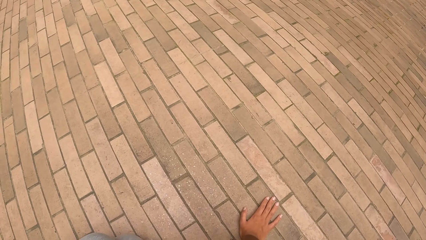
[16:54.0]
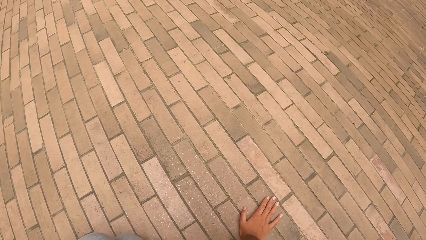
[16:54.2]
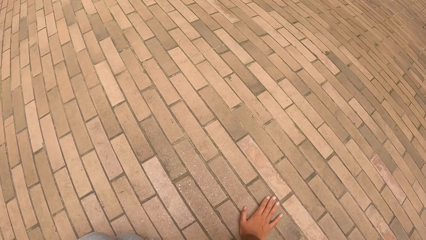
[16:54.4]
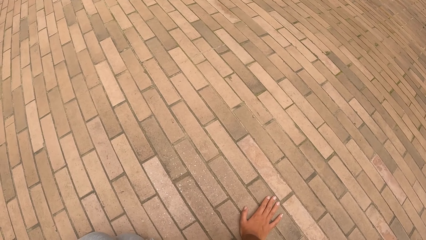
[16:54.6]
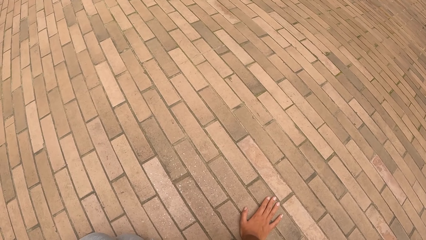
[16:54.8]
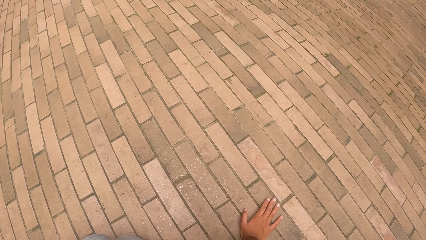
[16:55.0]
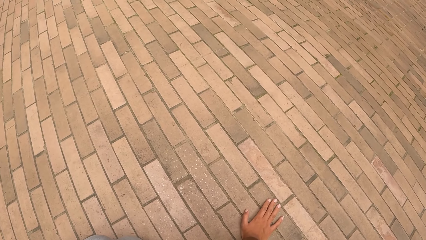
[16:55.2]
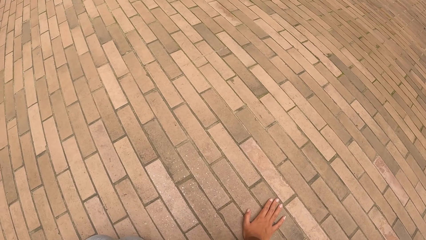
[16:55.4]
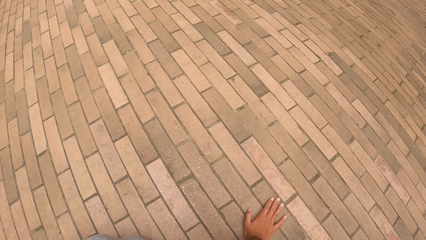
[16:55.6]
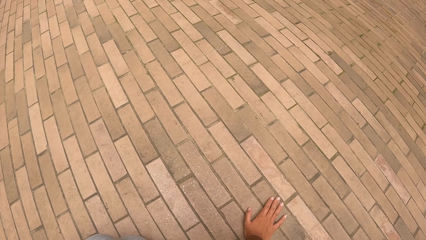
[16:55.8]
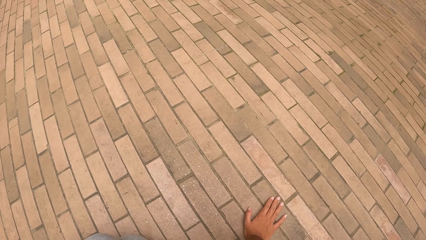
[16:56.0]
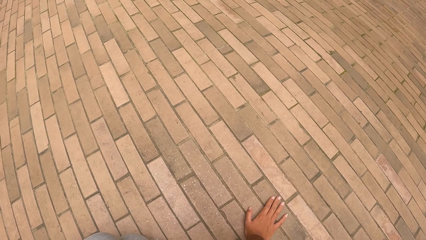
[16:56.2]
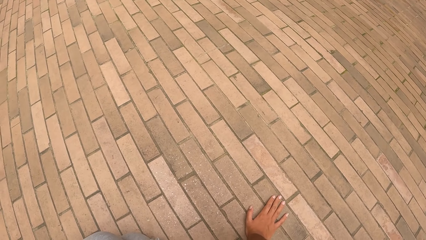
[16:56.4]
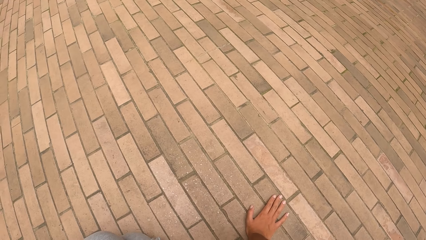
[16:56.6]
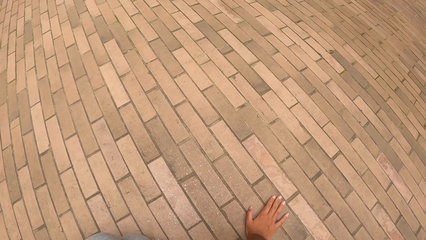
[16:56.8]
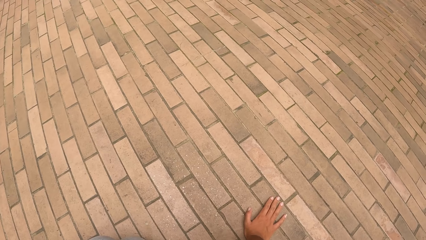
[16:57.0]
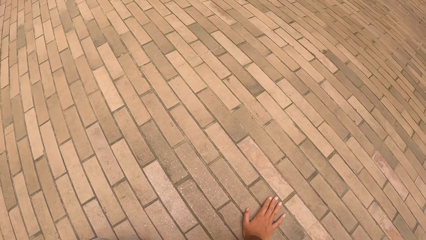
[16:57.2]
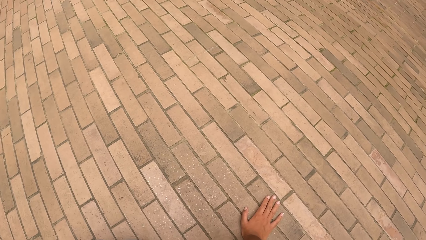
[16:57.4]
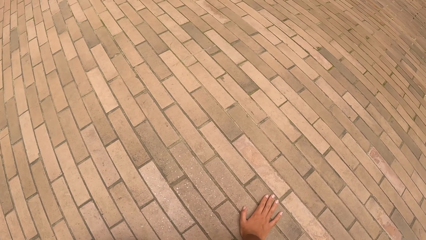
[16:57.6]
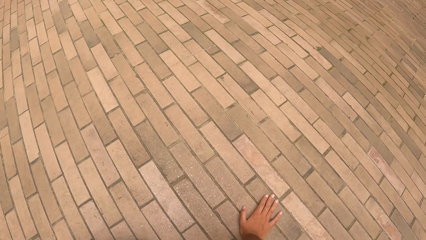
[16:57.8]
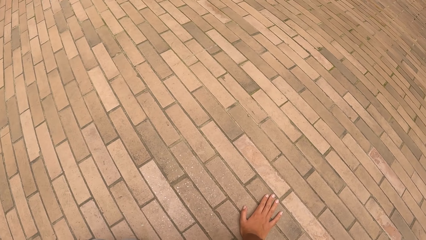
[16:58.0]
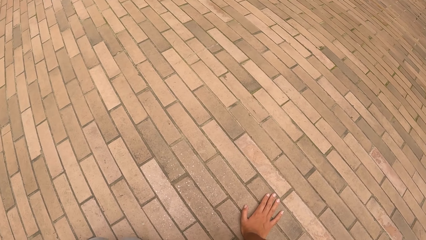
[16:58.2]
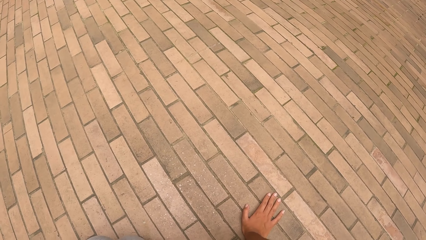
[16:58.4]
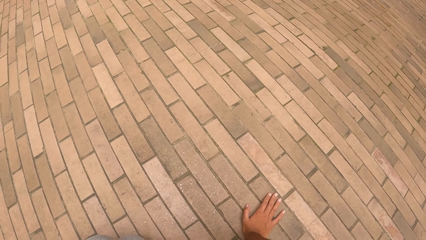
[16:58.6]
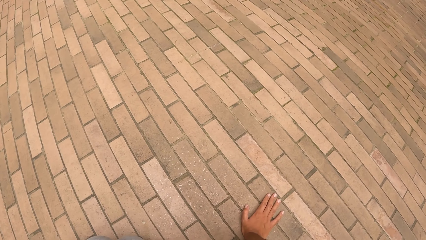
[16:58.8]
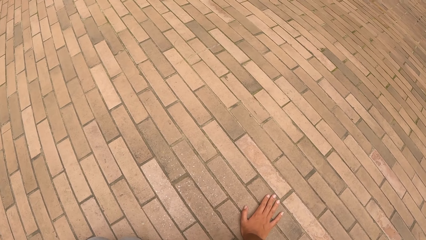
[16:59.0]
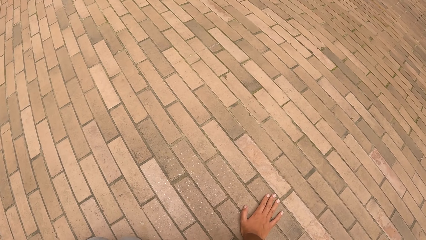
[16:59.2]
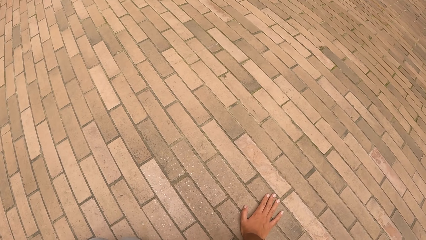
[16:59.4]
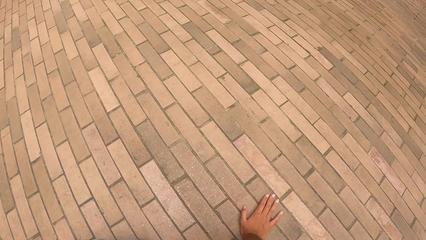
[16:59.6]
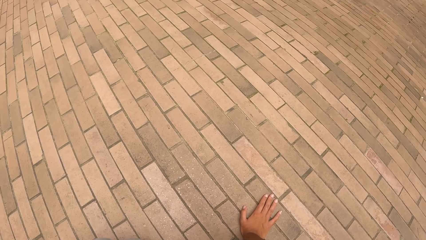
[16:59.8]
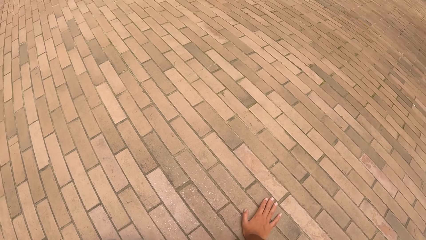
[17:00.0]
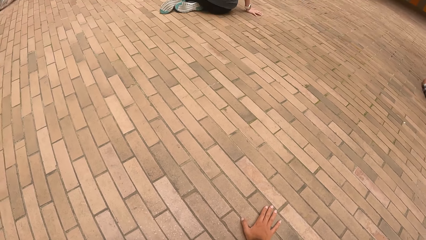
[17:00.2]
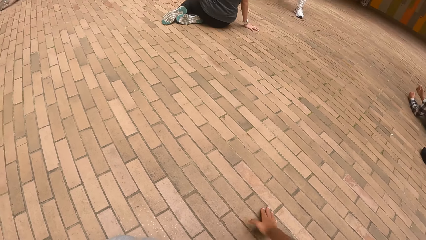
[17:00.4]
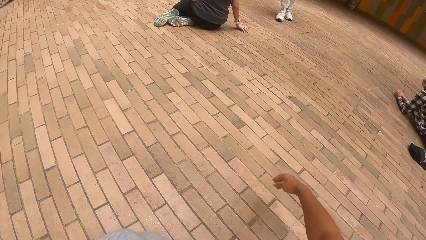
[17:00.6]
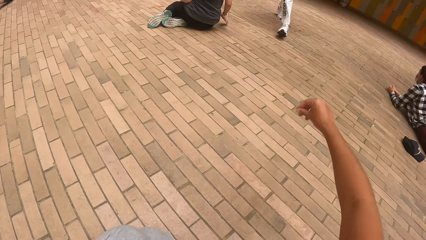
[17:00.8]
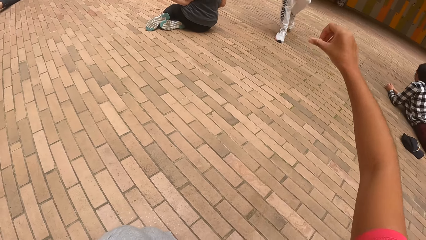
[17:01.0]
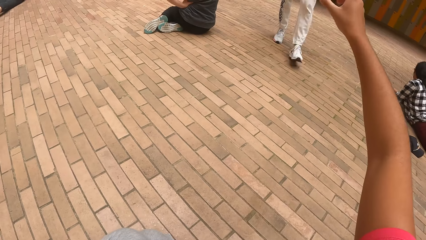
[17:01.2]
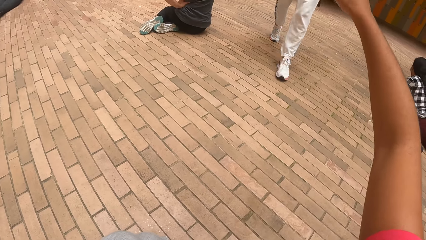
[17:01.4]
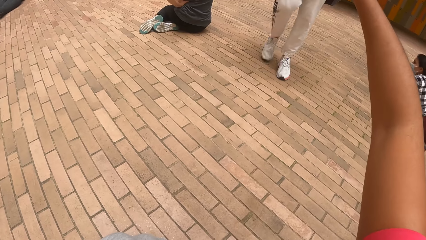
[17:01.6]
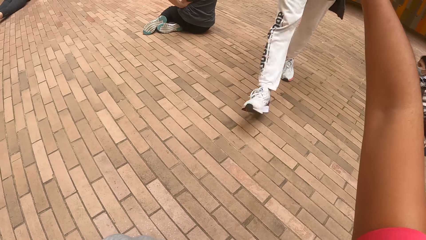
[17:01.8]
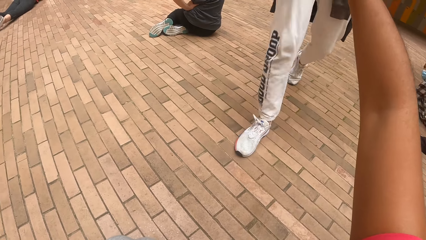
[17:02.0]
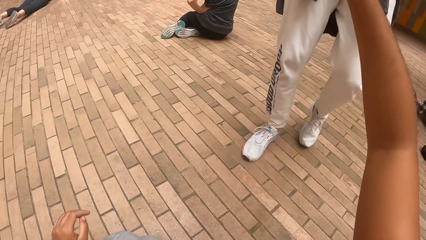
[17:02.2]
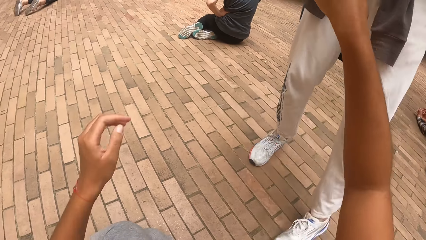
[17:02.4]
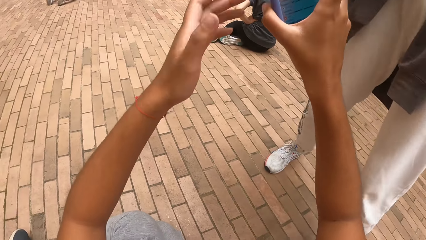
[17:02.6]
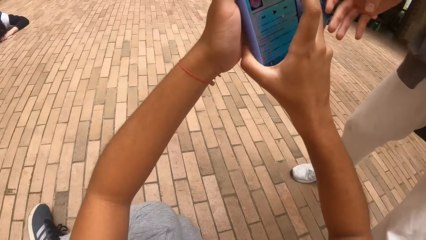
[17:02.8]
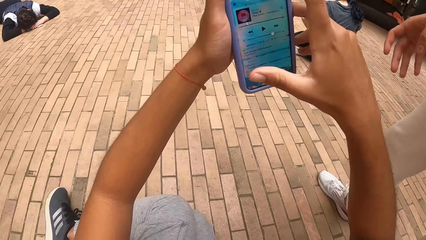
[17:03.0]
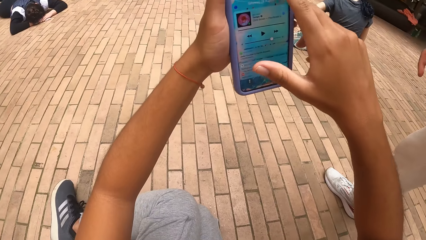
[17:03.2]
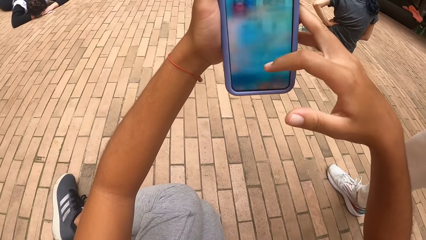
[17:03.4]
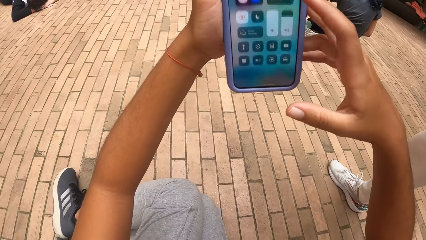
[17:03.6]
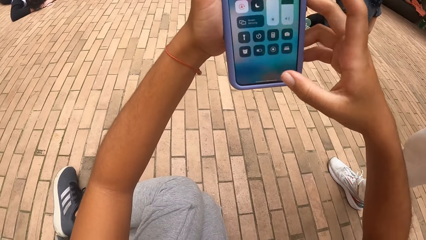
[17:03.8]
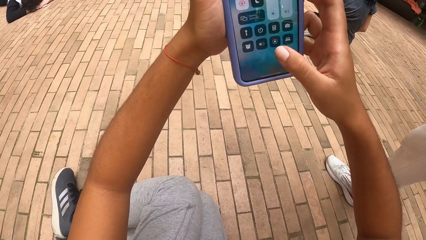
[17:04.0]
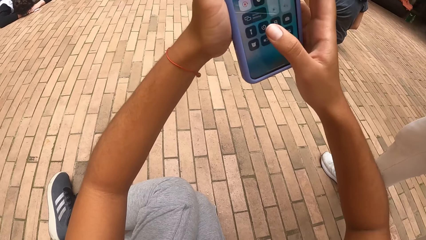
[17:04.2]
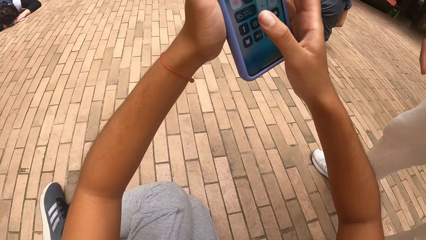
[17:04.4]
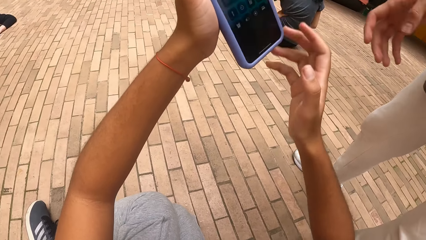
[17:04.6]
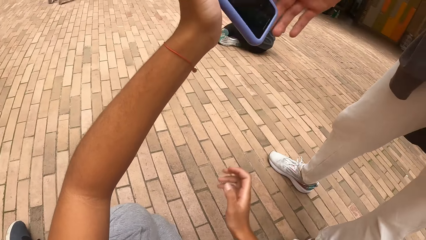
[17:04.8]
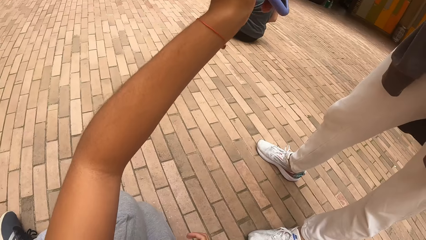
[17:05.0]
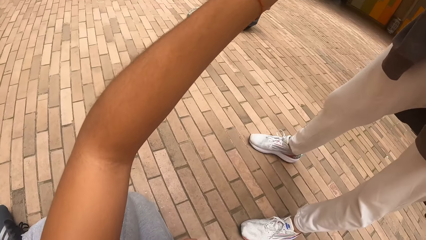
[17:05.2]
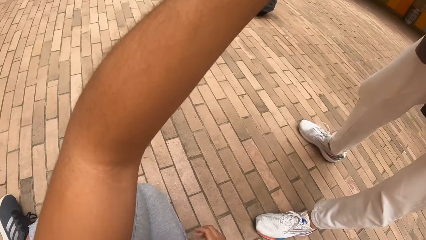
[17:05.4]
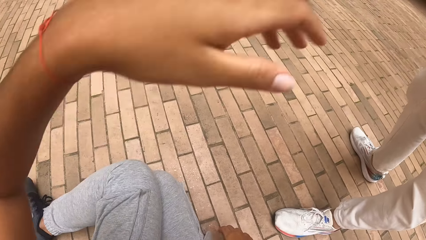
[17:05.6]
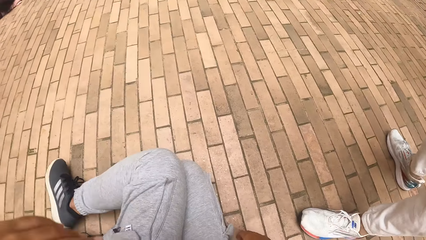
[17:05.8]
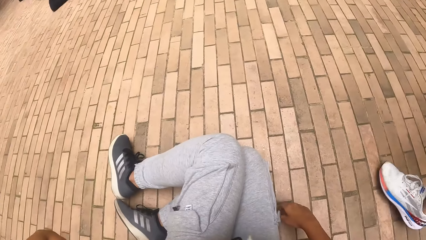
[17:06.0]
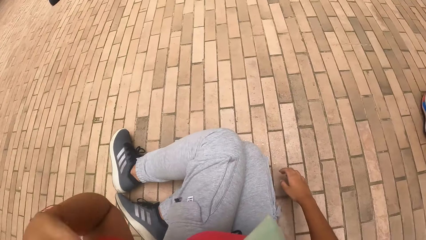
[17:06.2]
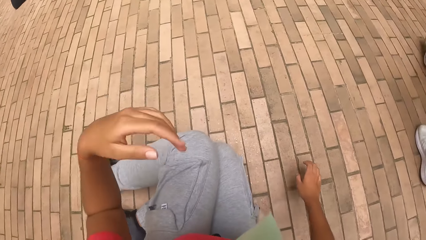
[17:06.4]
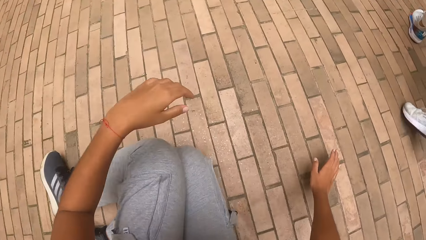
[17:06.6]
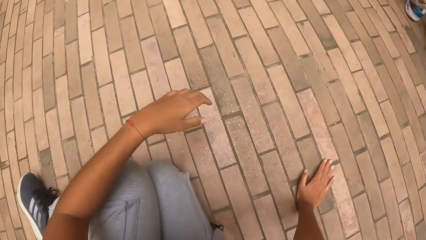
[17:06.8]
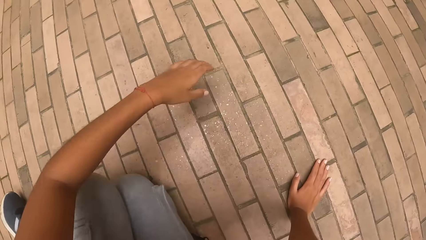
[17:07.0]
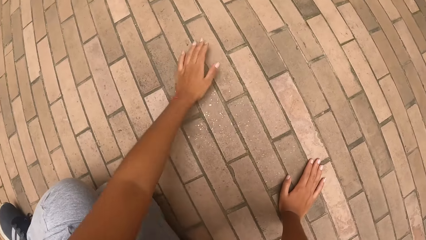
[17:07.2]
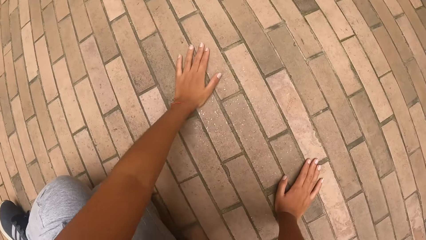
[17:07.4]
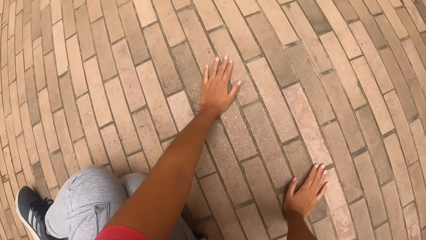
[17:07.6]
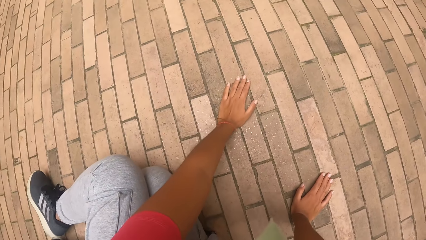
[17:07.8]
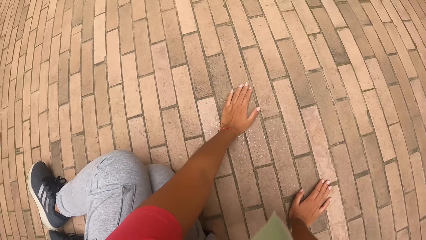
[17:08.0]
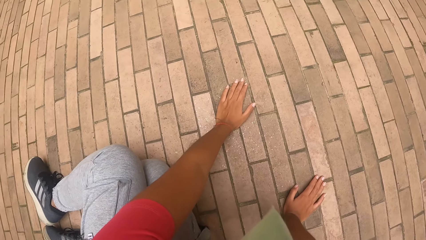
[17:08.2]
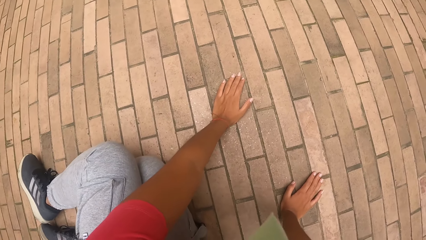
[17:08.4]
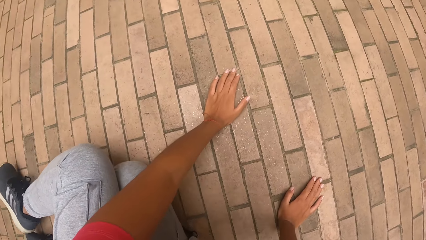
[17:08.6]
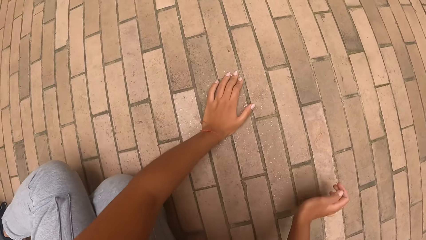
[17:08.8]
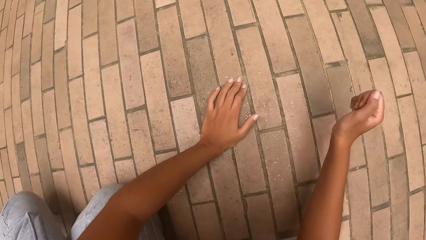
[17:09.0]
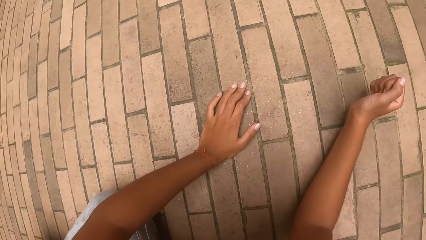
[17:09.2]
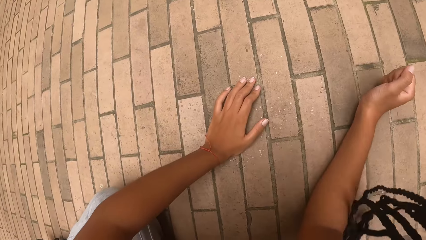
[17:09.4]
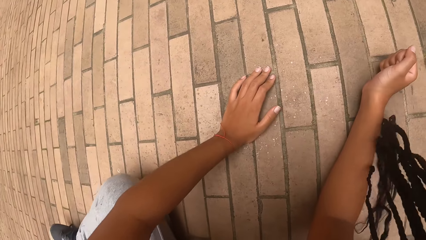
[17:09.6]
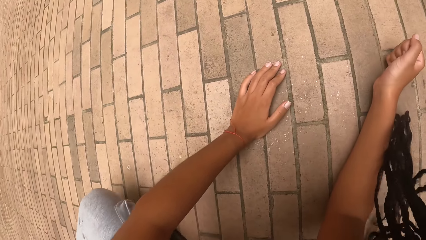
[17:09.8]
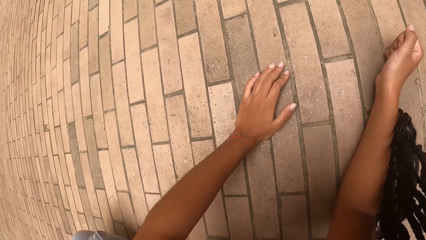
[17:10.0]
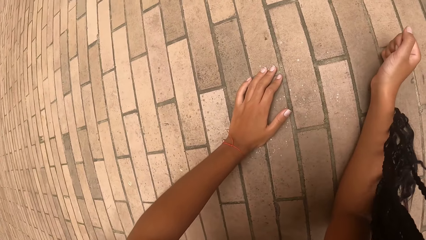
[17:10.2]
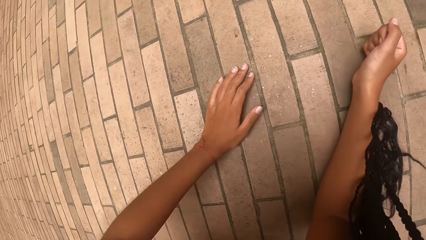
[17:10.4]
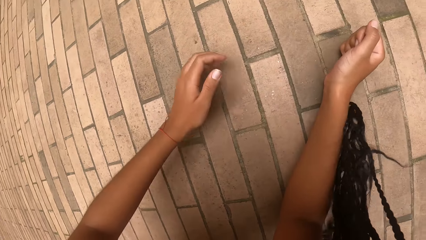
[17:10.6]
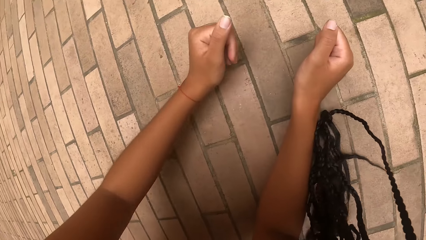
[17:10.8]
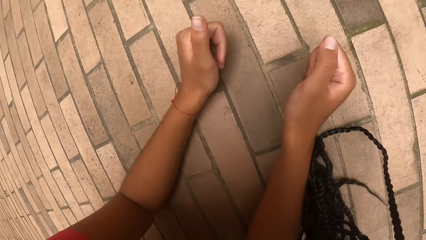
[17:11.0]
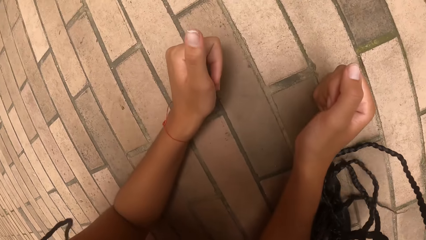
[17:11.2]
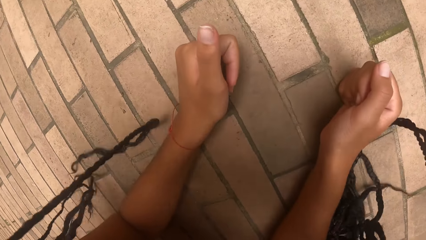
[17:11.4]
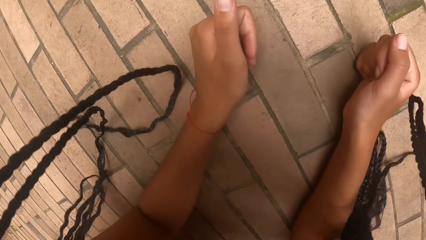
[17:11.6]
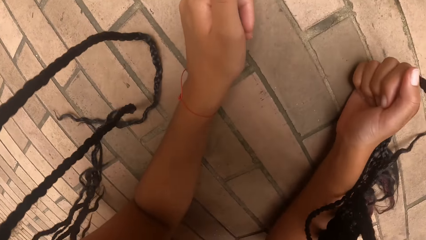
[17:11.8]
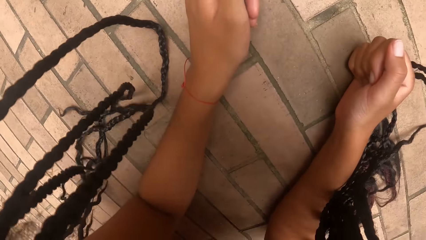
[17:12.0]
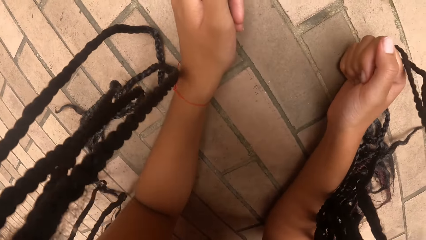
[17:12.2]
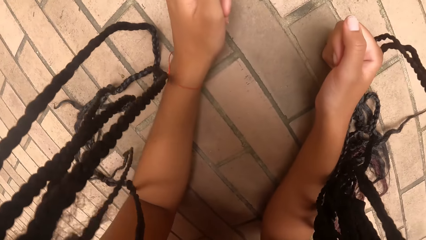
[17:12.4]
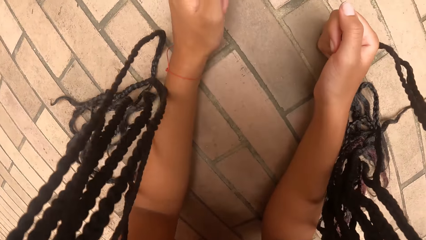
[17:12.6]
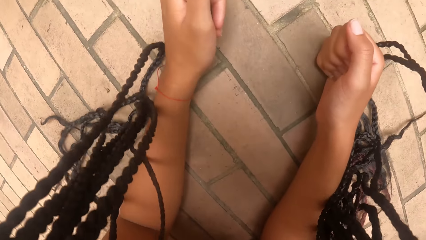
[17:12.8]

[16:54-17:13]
The camera wearer collects a phone from a man with her right hand. She transfers the phone from her right hand to her left hand. She operates the phone with her right hand. She passes the phone to the man with her left hand. She leans on the floor. She lies down on her stomach on the floor.
